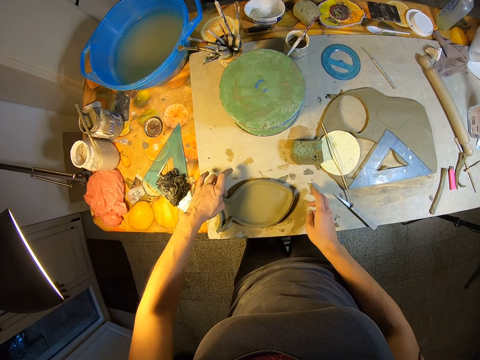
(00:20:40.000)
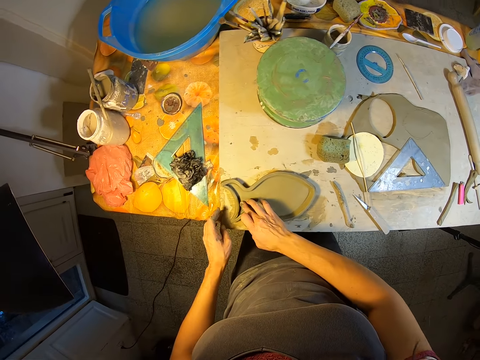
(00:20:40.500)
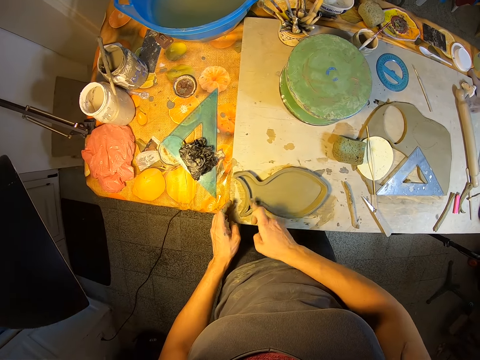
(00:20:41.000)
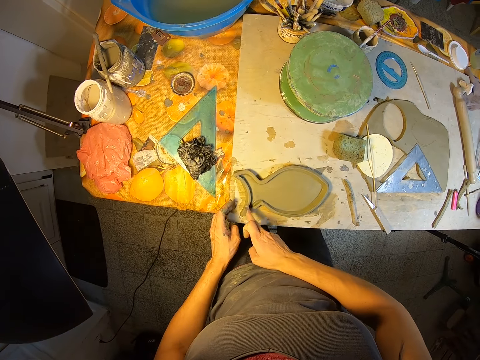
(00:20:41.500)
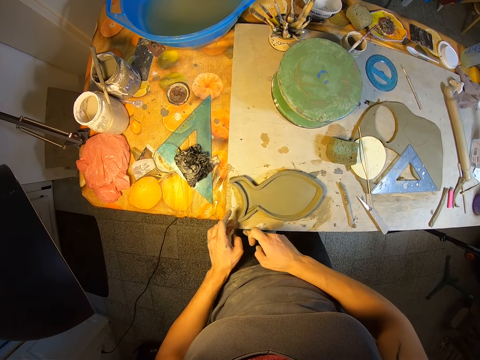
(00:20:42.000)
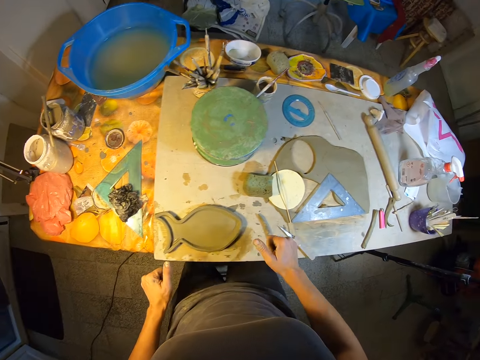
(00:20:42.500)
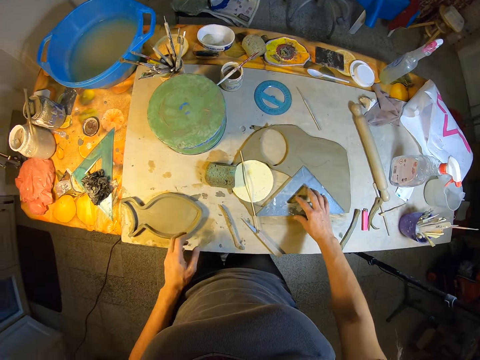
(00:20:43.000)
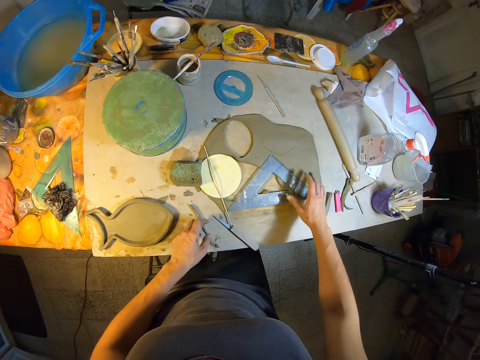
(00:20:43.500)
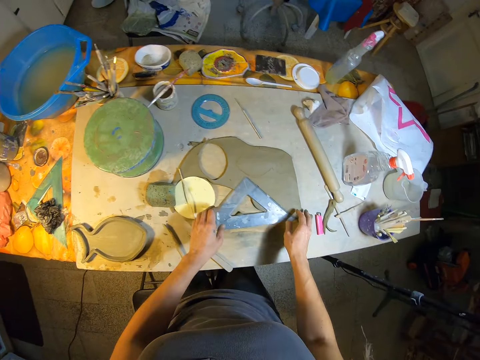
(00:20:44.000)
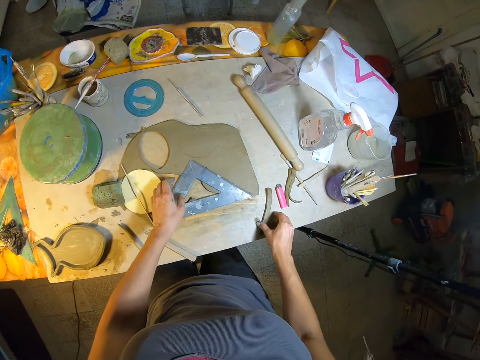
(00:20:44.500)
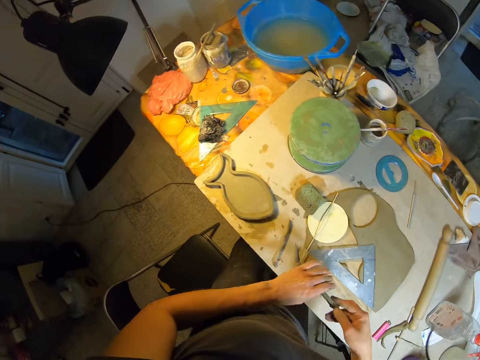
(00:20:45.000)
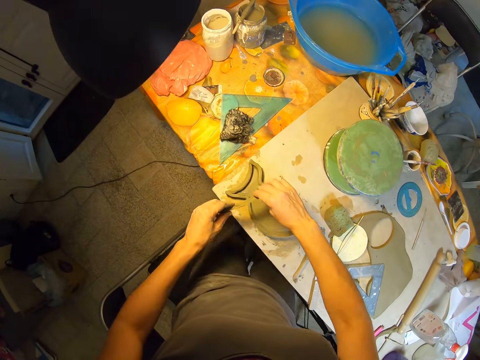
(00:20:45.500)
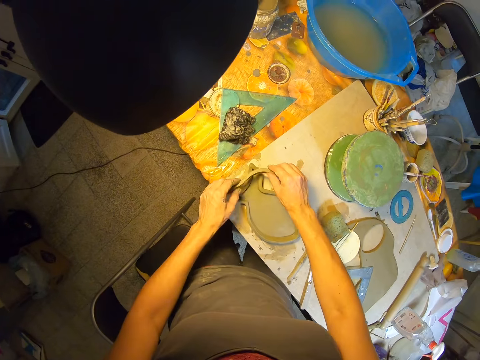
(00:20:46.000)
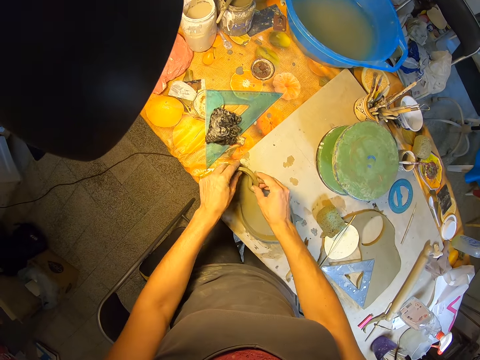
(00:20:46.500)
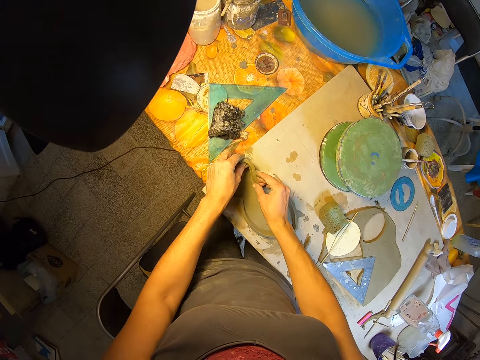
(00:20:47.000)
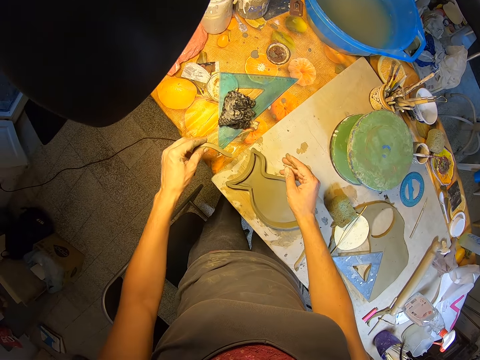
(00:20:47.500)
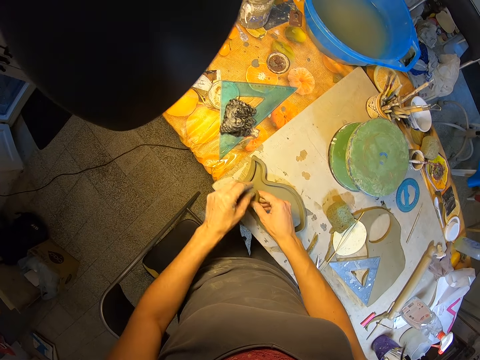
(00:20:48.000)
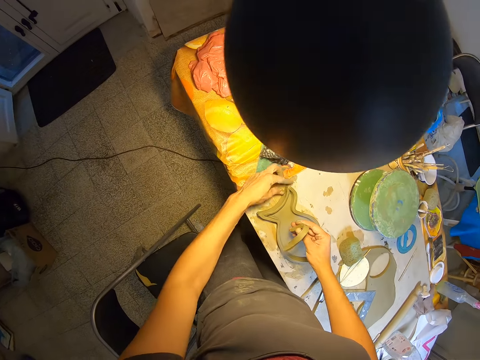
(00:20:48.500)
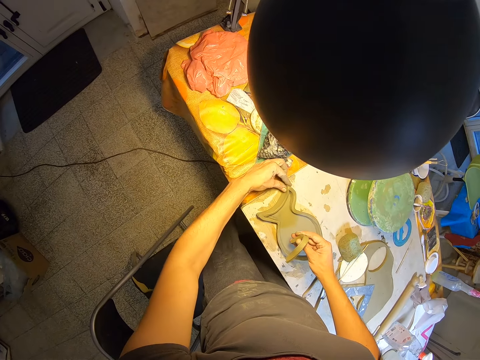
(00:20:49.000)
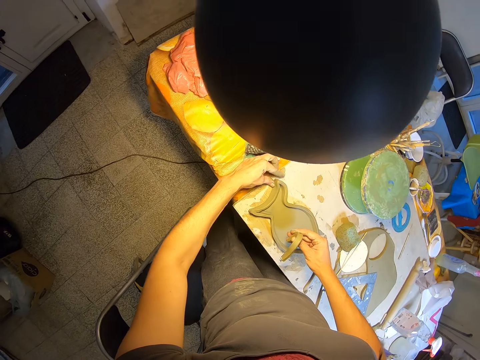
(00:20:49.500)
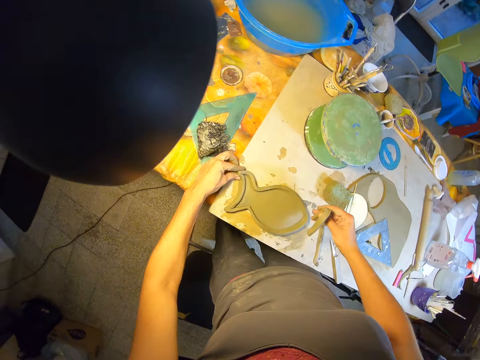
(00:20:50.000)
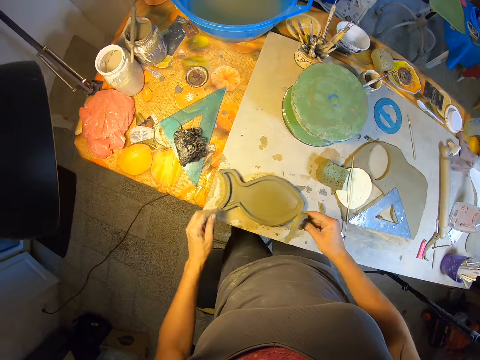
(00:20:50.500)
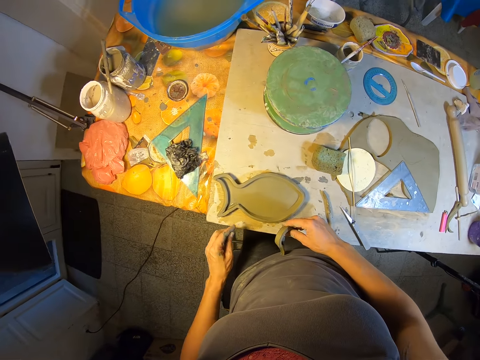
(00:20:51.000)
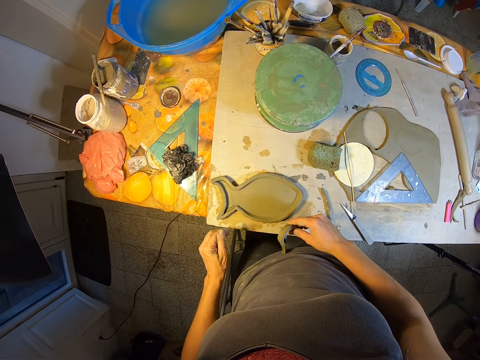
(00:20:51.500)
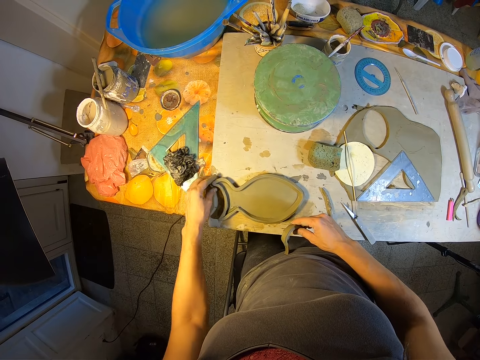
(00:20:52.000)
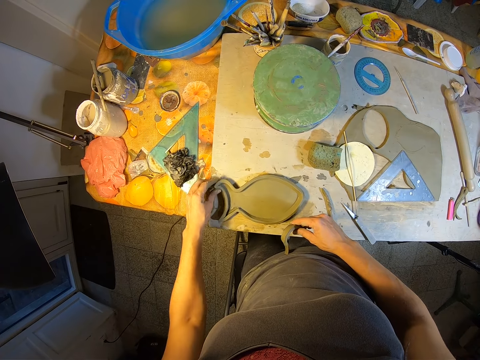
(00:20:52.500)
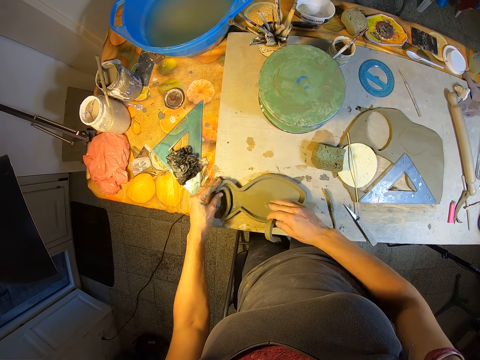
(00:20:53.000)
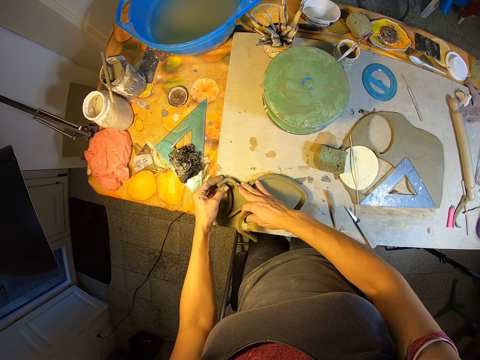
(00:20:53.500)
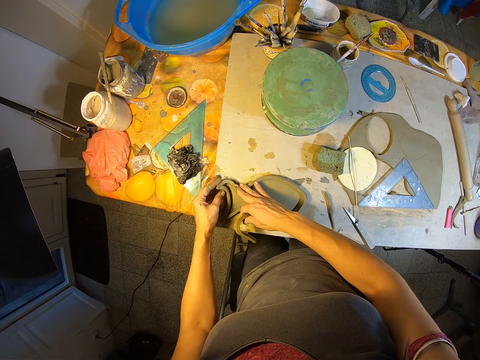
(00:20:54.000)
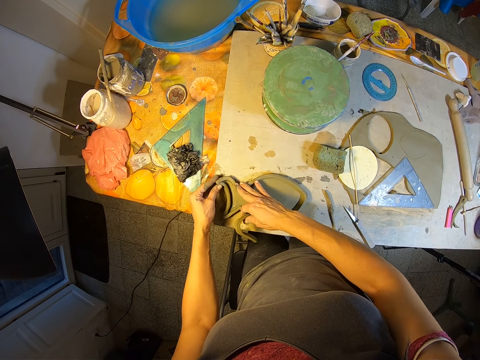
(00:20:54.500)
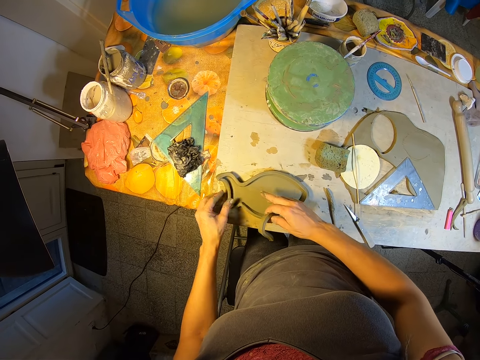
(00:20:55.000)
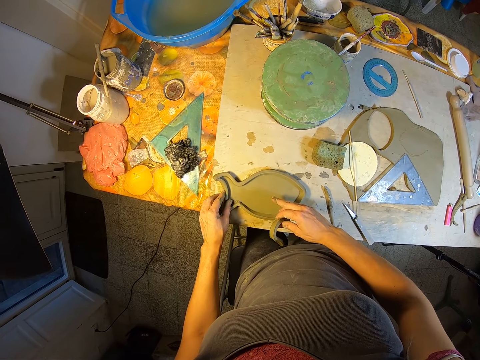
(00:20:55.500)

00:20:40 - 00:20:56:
The camera wearer stands on the floor. They reach for a set square on the table. They hold the set square on the table with his right hand. They pick up a molded clay on the table with her right hand. They place the molded clay on the fish shaped molded clay on the table with her right hand. They adjust the fish shaped molded clay with her left hand. They mold the fish shaped molded clay with his left hand. They stand on the floor. They mold the fish shaped molded clay with his left hand.

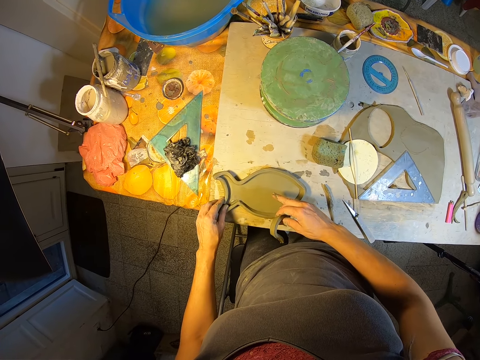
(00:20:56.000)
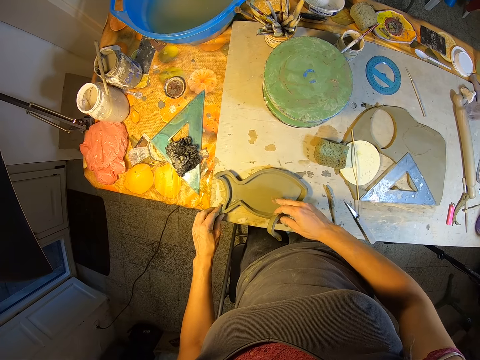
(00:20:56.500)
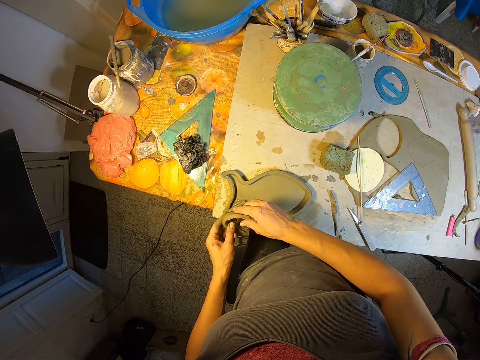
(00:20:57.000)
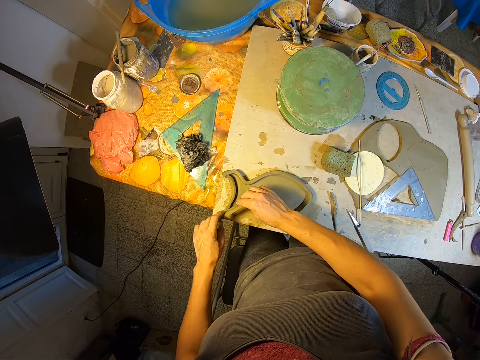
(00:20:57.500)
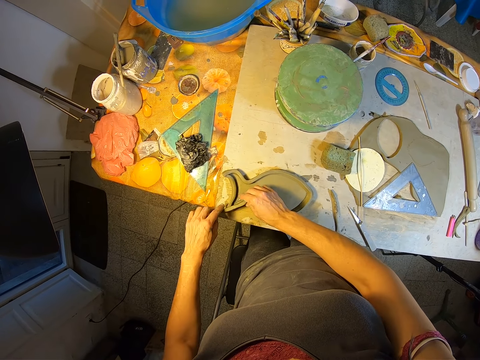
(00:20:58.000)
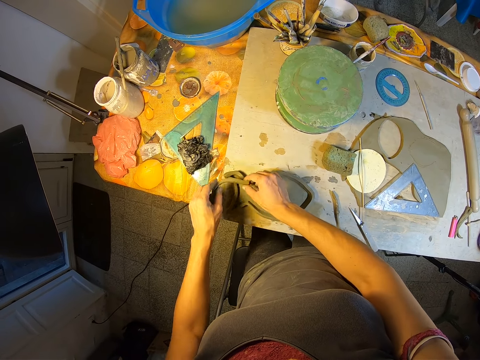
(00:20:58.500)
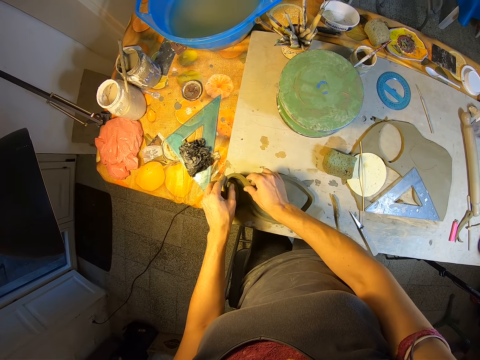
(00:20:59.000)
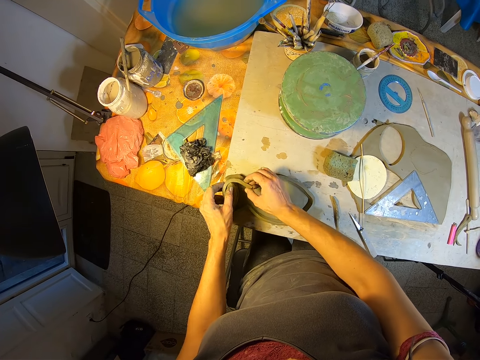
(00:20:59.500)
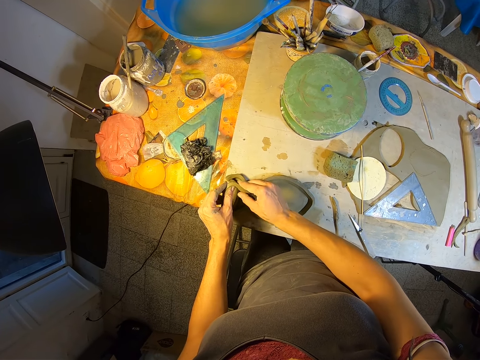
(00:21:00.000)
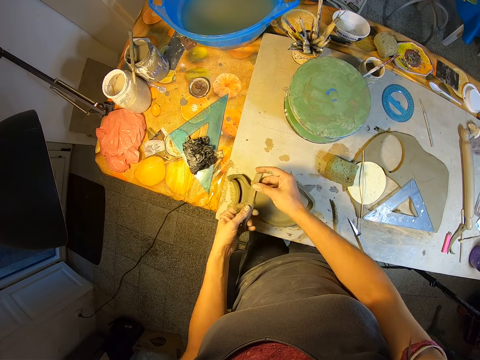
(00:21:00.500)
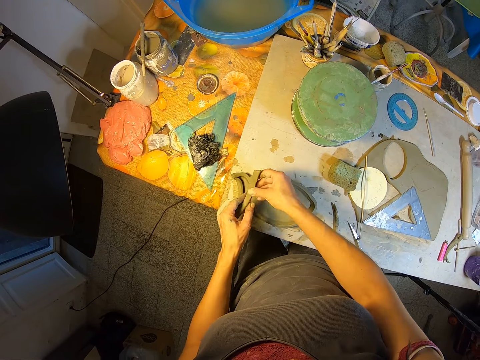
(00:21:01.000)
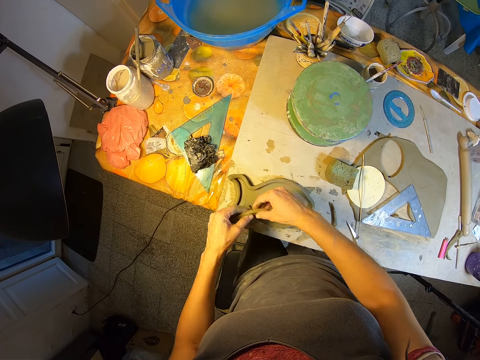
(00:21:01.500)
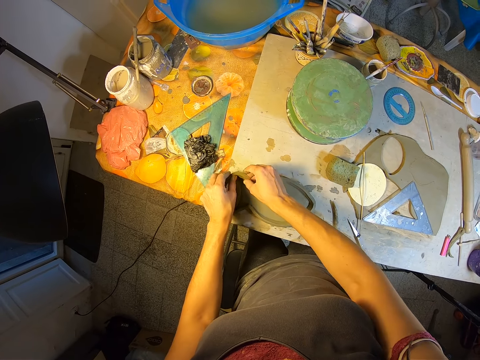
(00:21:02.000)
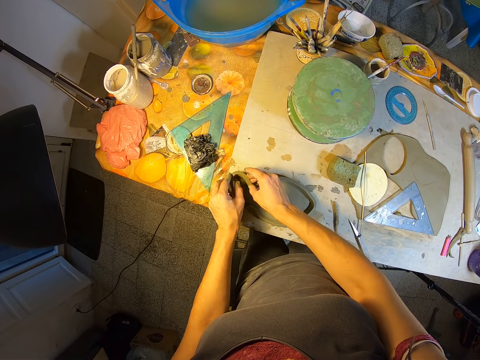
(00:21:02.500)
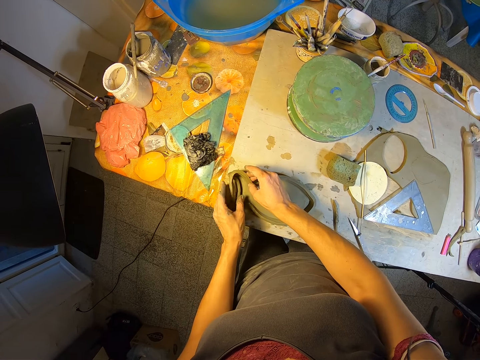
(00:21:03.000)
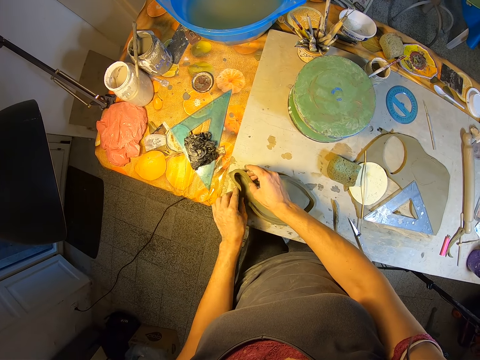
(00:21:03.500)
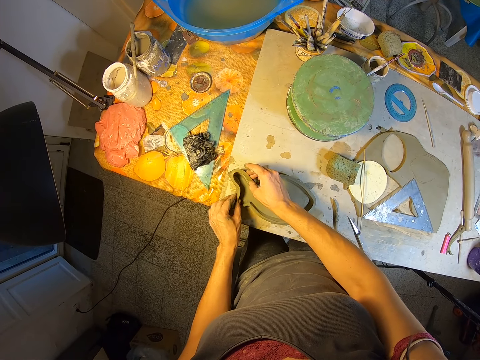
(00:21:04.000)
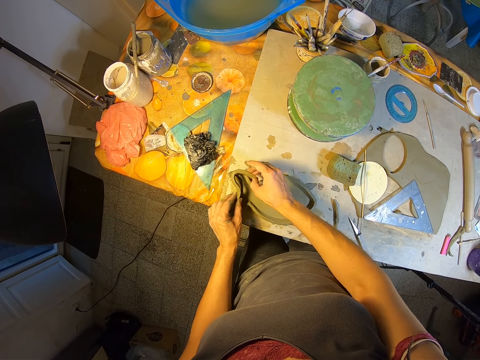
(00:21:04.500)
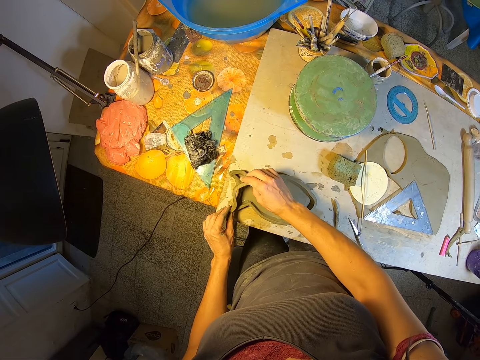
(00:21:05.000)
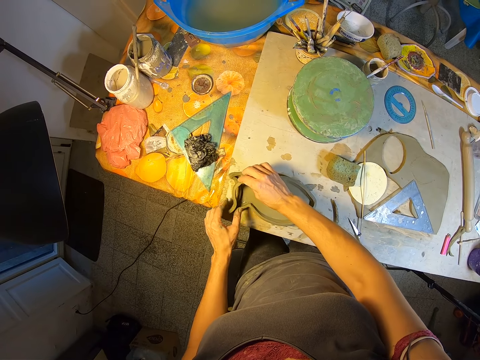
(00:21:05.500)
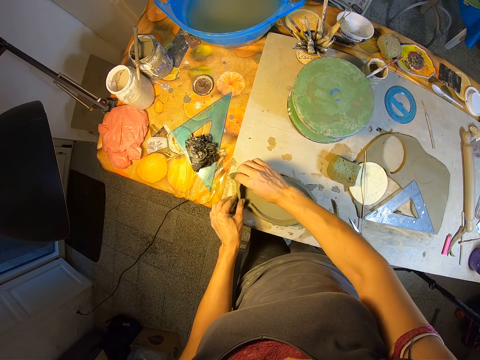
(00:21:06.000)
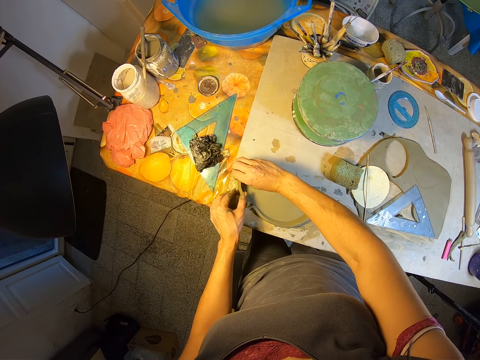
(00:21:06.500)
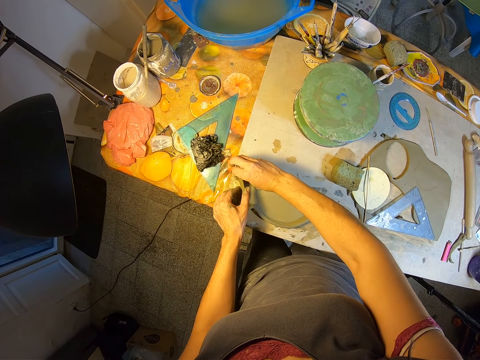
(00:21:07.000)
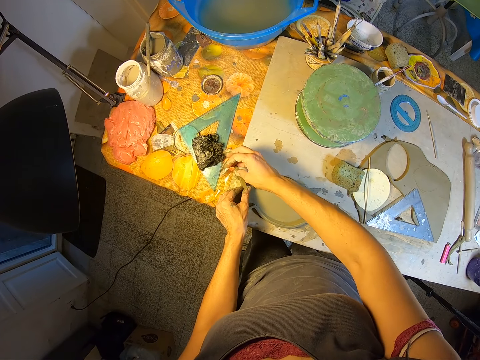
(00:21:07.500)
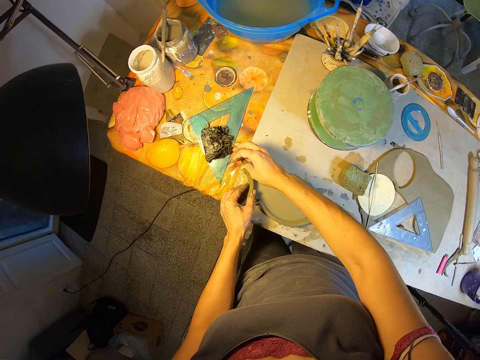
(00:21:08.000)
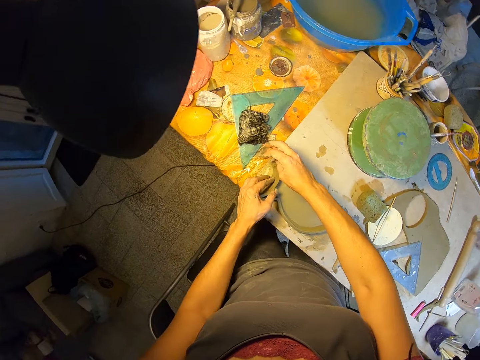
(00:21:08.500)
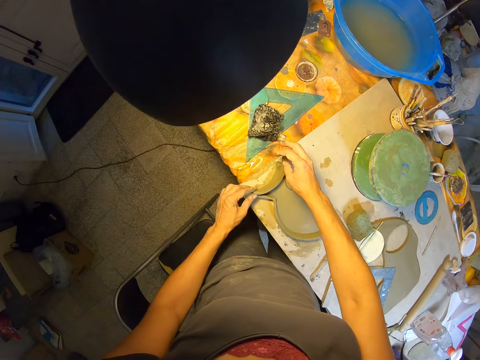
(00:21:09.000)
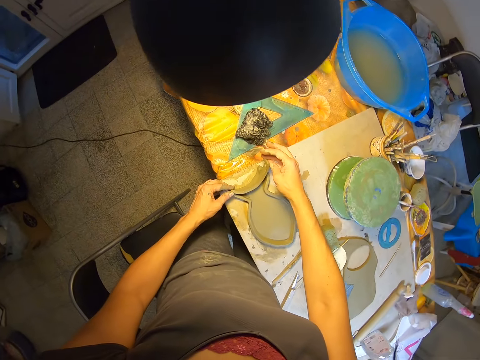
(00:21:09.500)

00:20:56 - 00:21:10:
The camera wearer fits the molded clay on the fish shaped molded clay on the table with her hands. They hold the clay with his hands. They put the clay on the fish shaped molded clay on the table.
